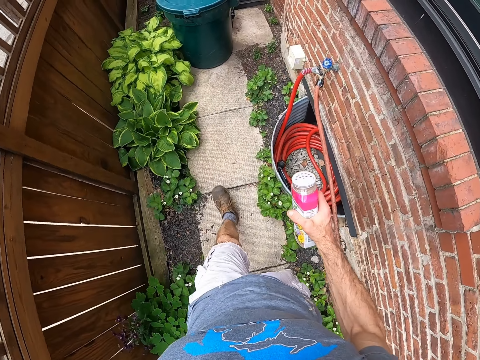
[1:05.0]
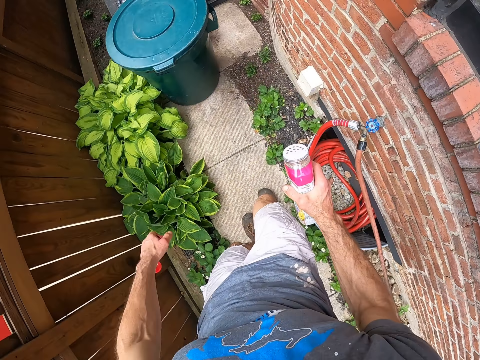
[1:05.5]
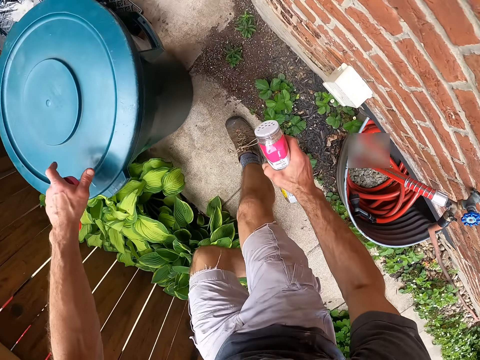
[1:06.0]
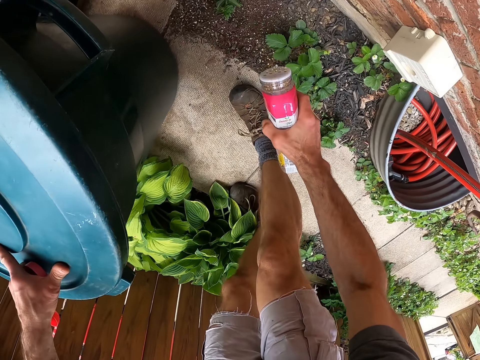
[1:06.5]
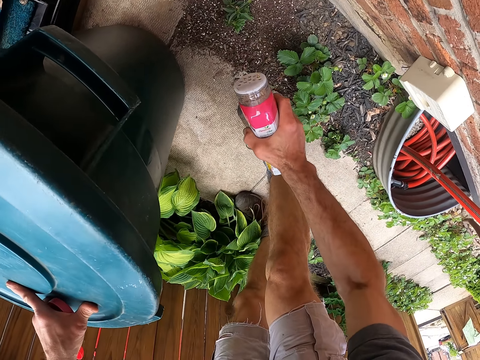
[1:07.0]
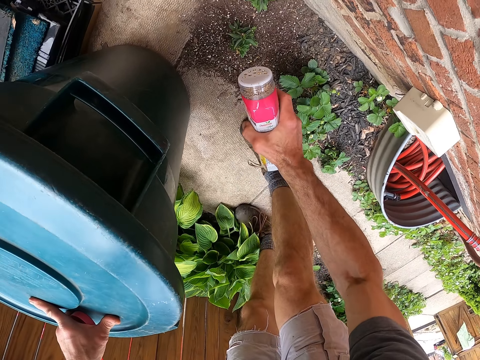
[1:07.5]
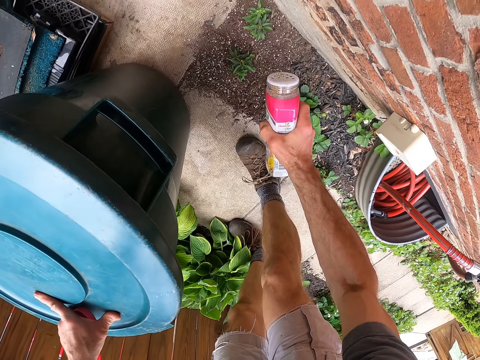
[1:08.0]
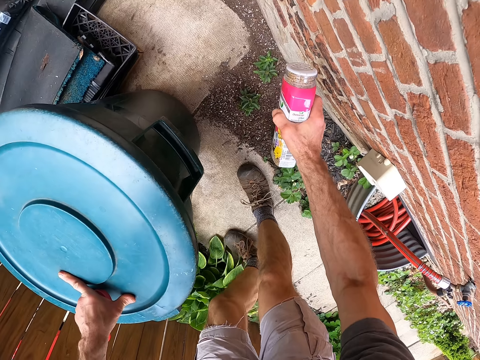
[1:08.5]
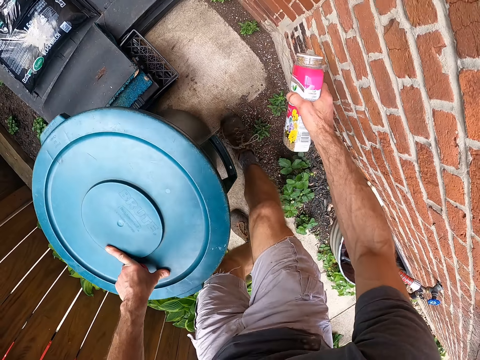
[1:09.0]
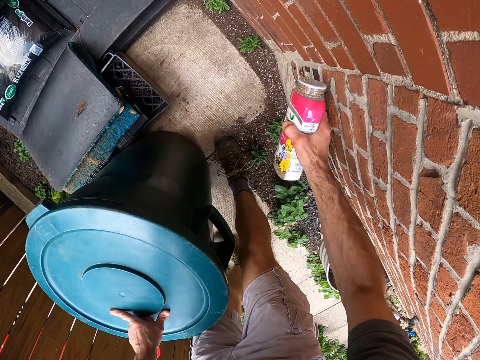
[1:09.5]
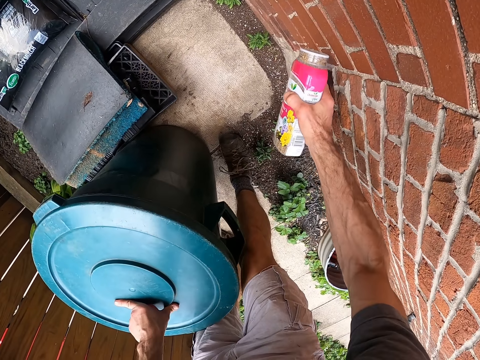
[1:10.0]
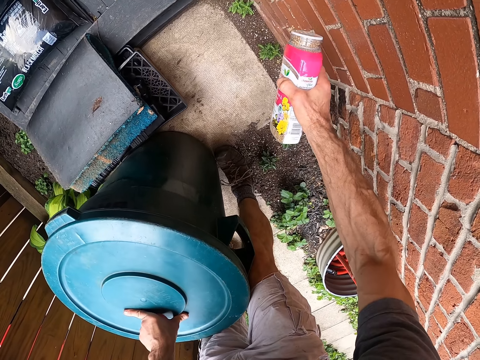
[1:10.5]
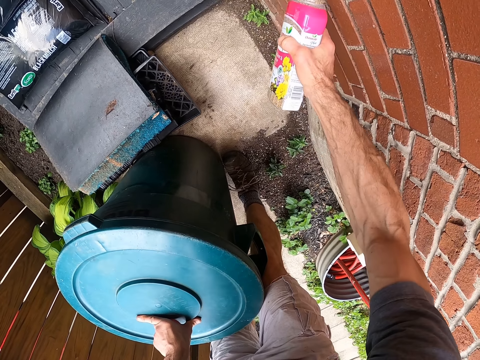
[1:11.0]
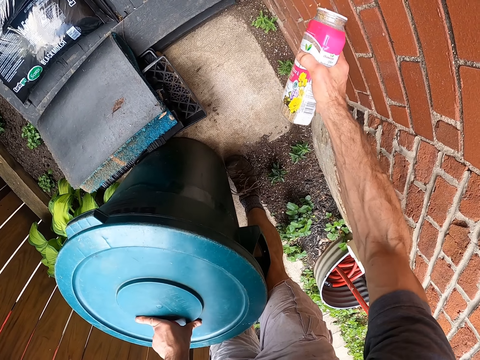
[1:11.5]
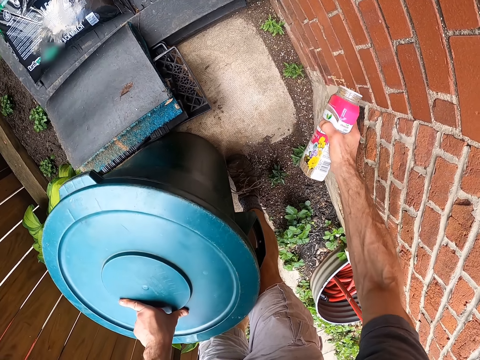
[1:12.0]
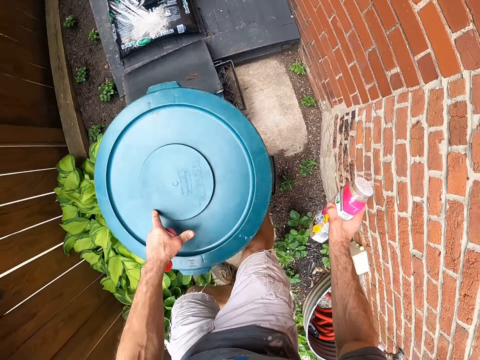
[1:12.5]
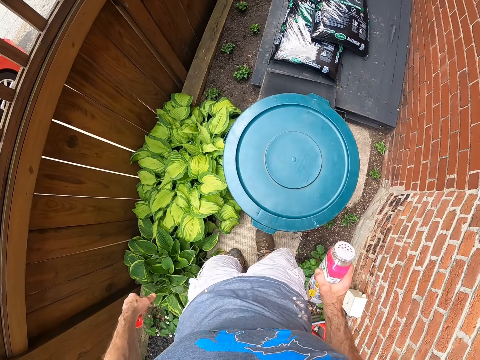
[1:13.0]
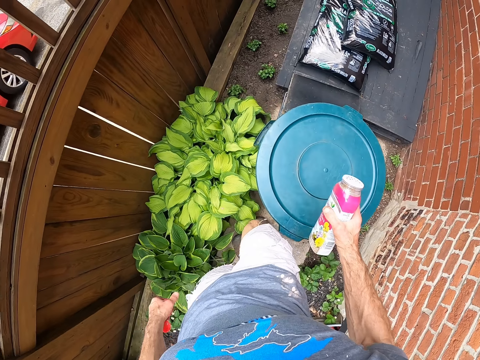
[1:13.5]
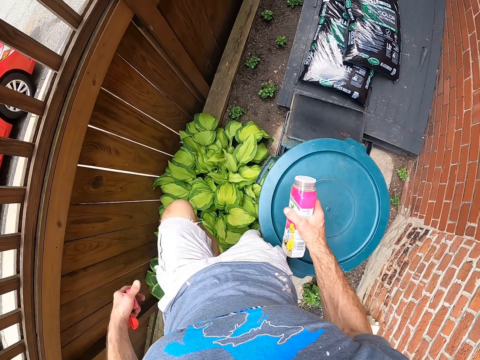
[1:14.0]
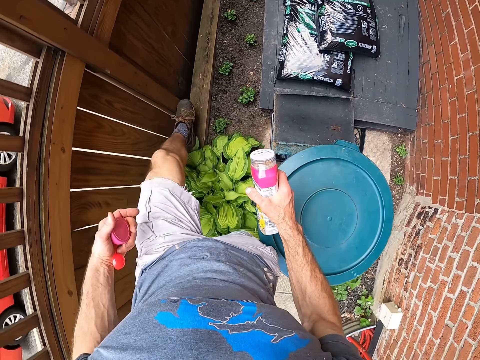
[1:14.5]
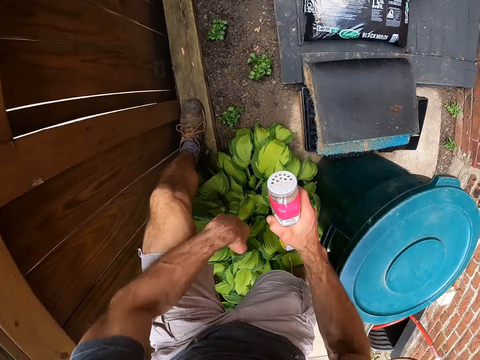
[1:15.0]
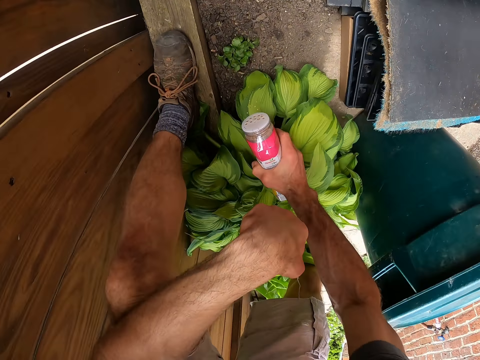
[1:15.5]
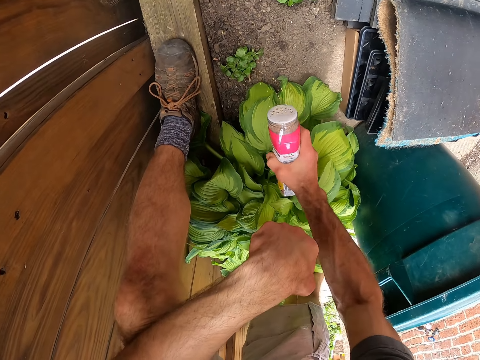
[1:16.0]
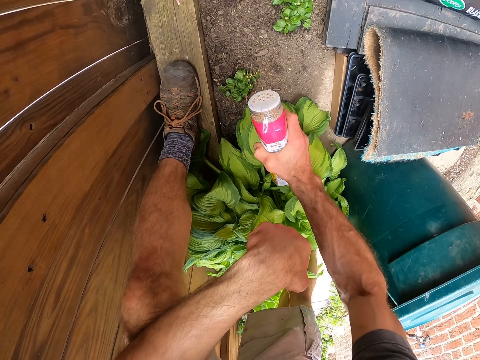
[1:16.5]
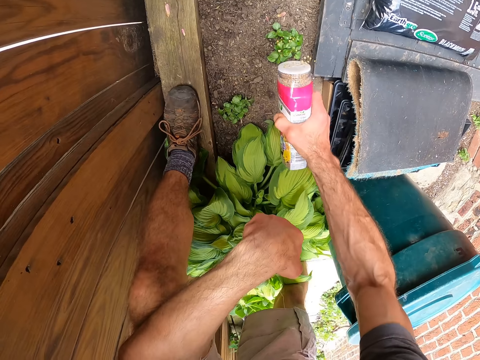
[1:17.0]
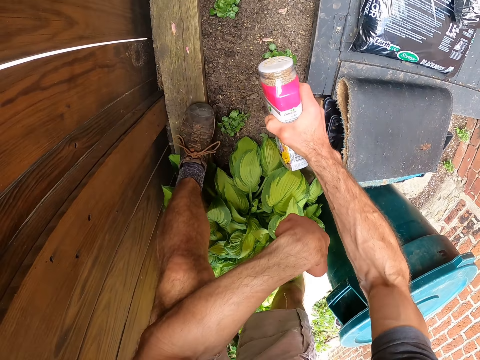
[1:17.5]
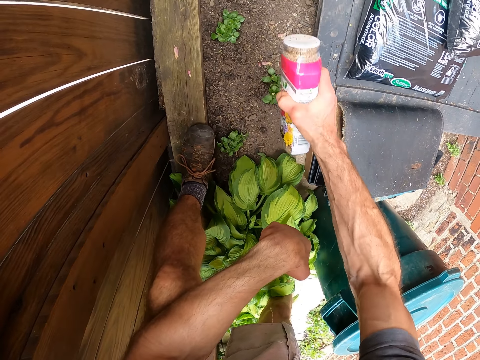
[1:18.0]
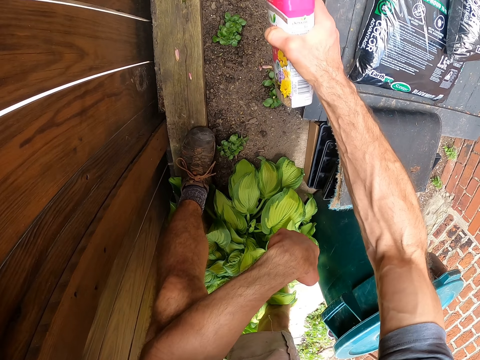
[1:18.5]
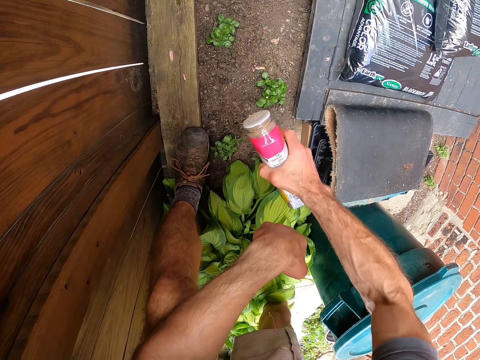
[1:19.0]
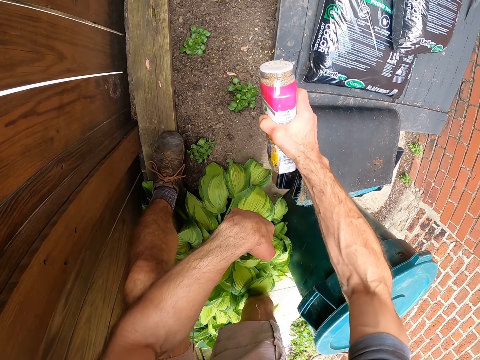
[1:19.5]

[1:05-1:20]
The camera wearer sprinkles the fertilizer on the nursery plants beside a waste bin. They put something on the ground. They move away a bit from the waste bin. They sprinkle the fertilizer on the nursery plants beside a wooden fence.

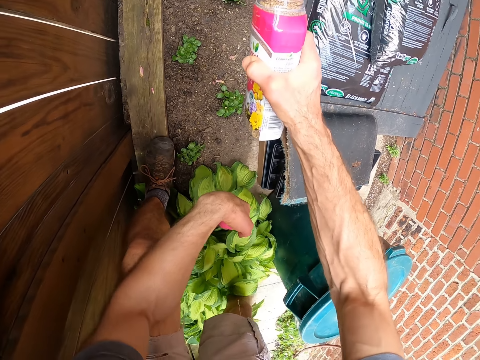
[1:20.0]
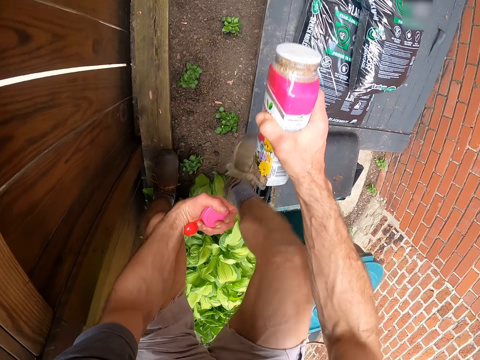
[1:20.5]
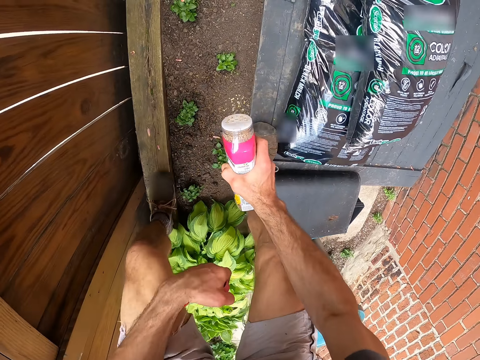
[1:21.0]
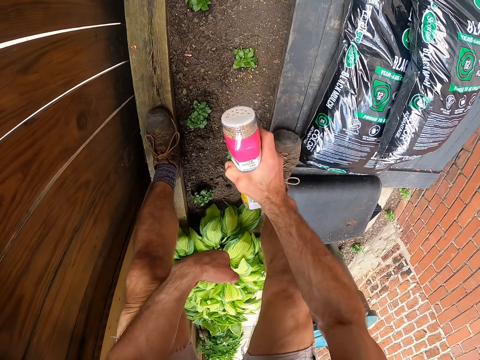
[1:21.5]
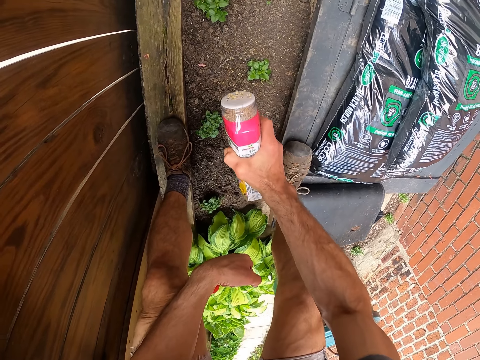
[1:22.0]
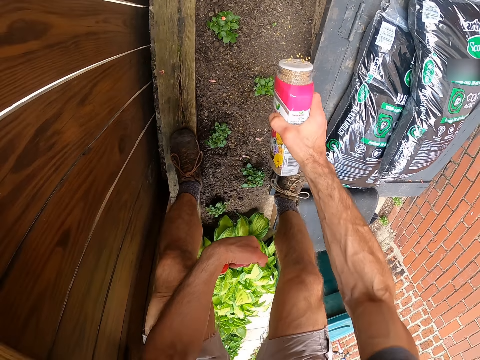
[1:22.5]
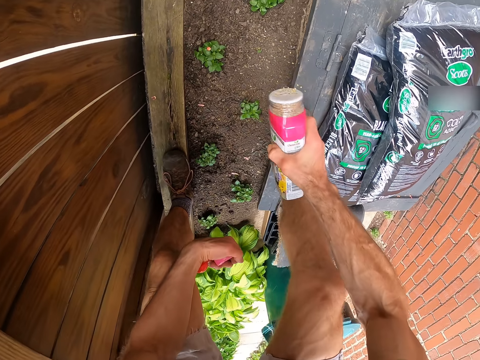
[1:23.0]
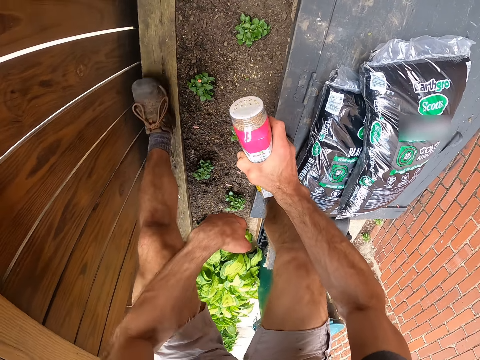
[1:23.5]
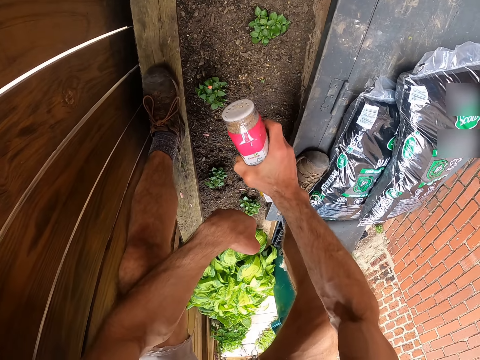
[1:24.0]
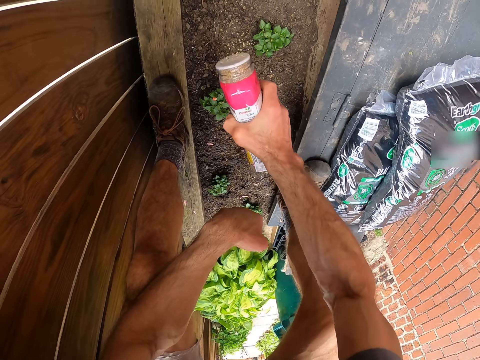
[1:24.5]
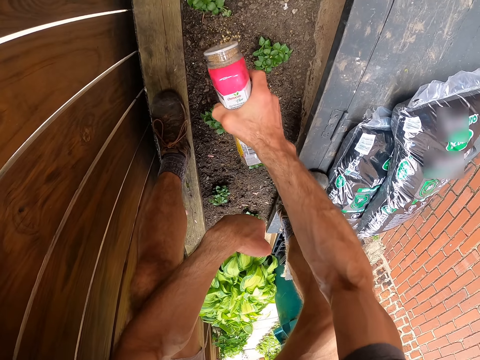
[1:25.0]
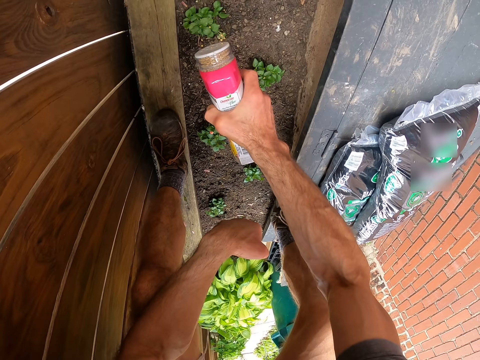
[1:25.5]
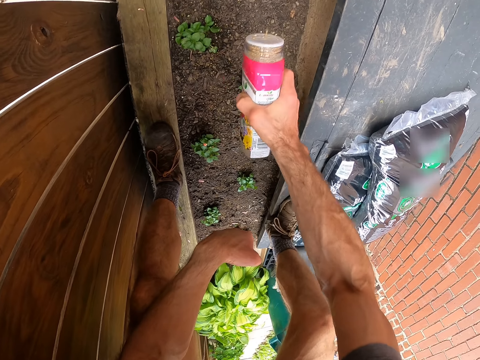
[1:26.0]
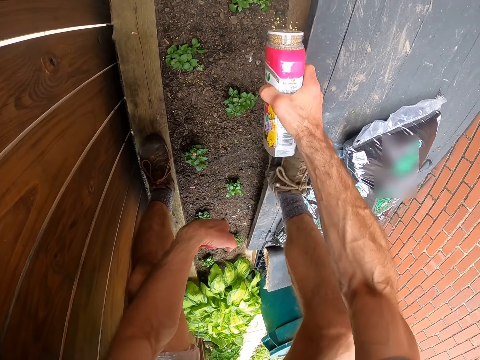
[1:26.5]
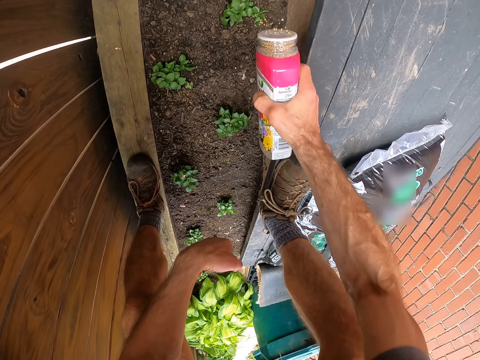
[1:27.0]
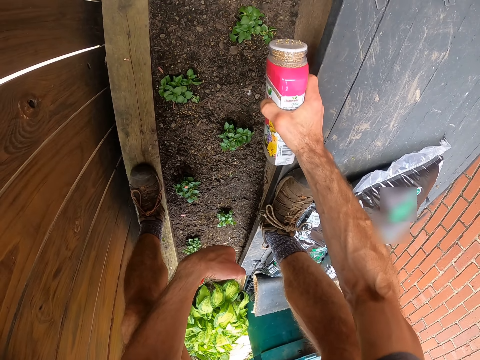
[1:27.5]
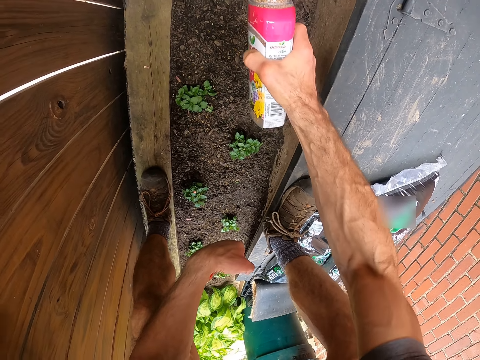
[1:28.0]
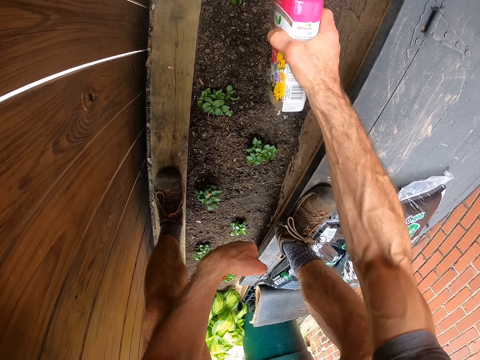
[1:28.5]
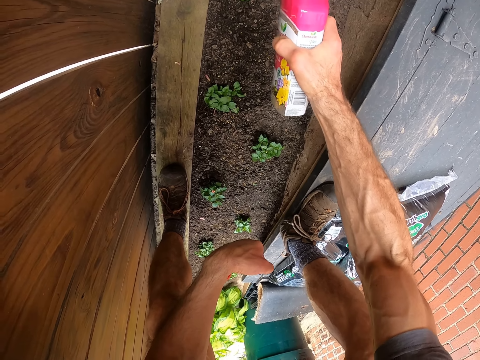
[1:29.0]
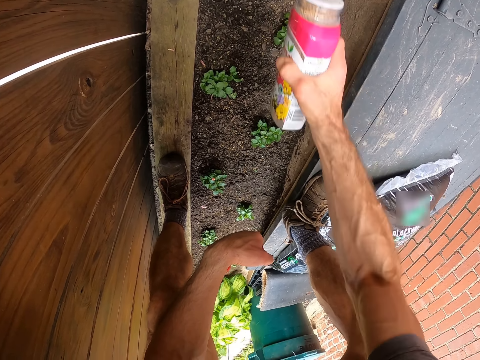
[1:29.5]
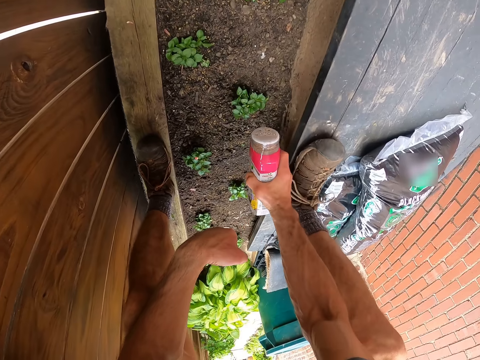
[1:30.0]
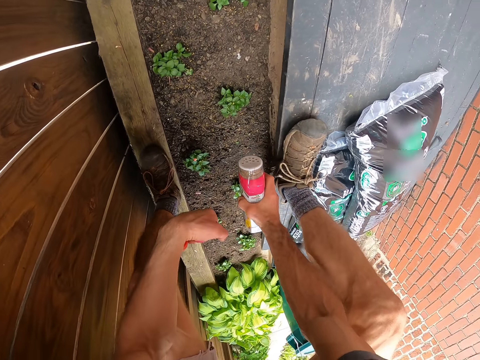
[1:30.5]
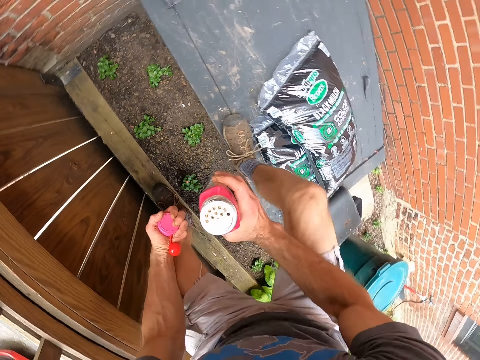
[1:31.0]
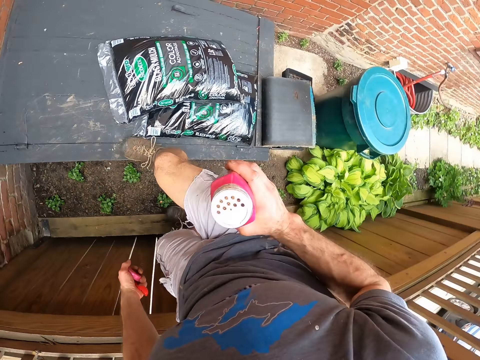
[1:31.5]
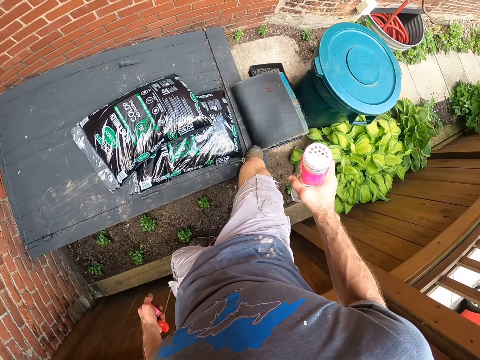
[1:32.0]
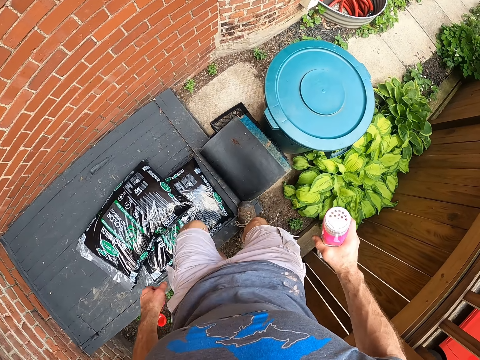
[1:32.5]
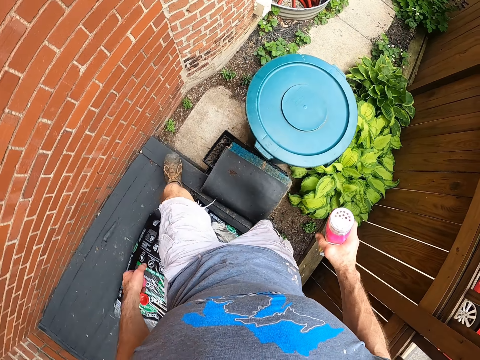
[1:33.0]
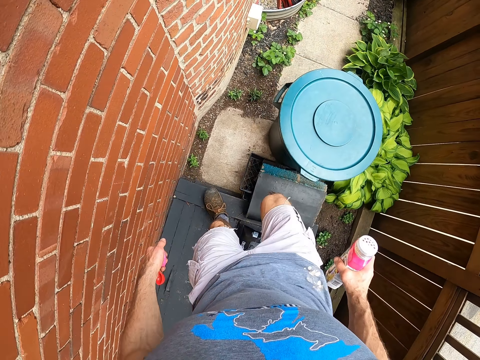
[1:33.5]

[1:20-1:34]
The camera wearer walks out of the nursery house.
